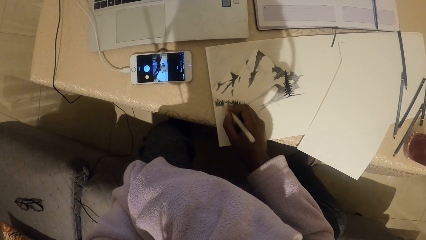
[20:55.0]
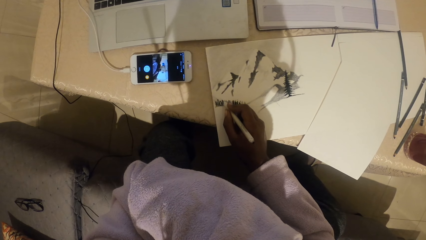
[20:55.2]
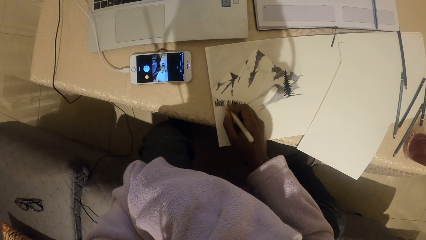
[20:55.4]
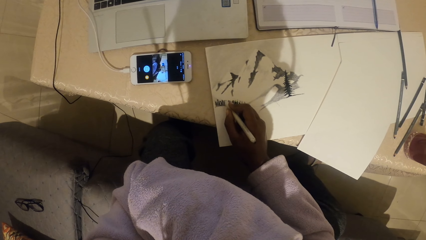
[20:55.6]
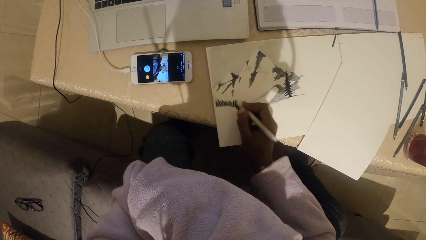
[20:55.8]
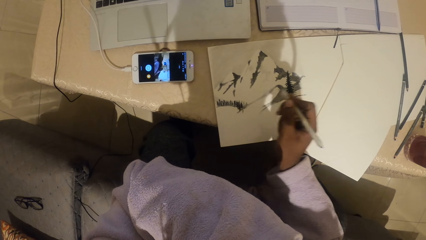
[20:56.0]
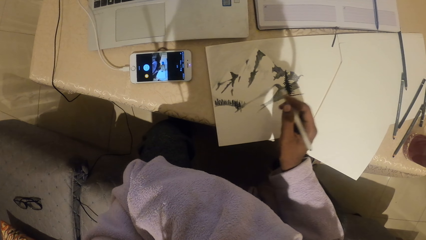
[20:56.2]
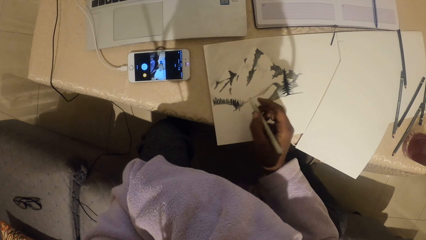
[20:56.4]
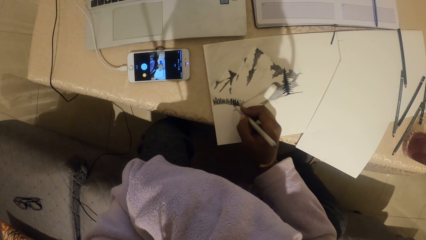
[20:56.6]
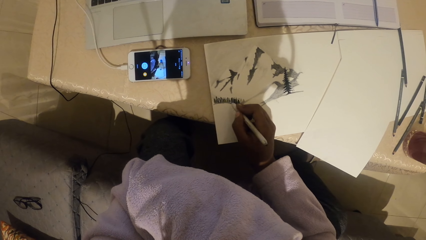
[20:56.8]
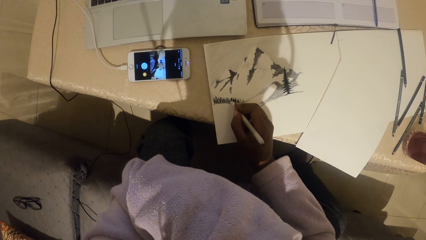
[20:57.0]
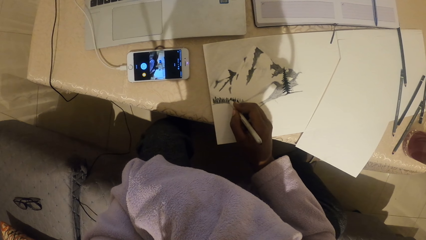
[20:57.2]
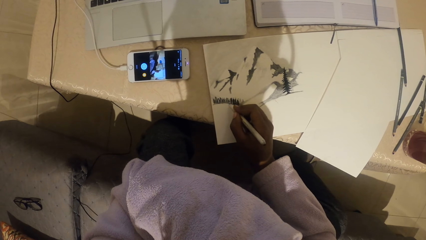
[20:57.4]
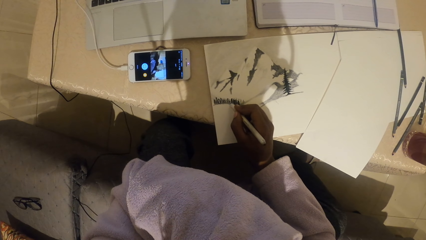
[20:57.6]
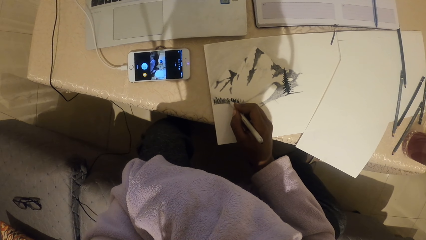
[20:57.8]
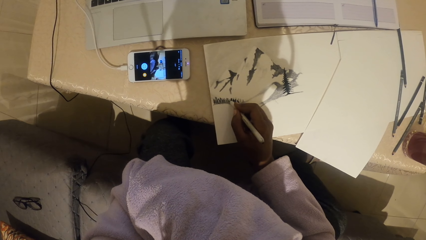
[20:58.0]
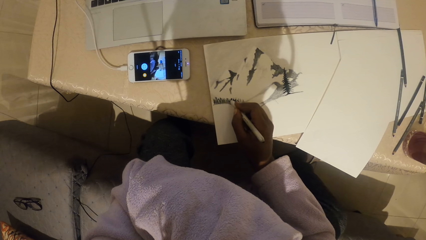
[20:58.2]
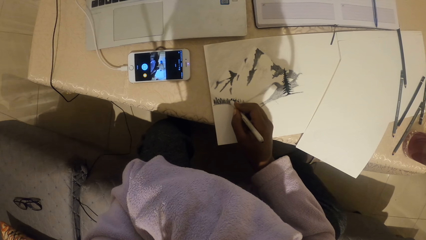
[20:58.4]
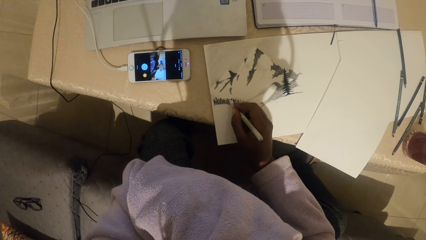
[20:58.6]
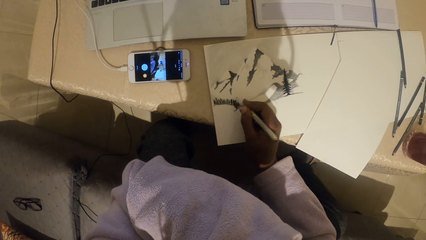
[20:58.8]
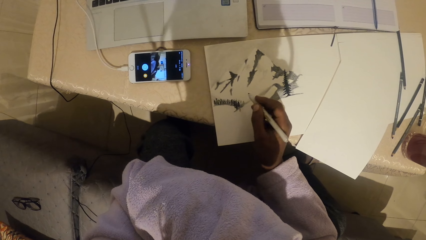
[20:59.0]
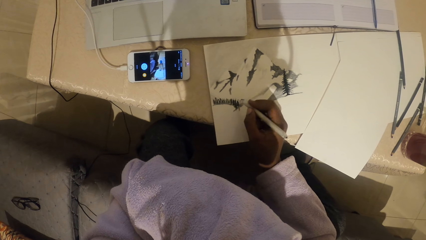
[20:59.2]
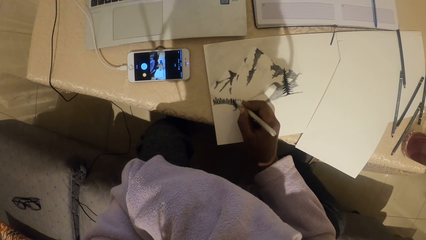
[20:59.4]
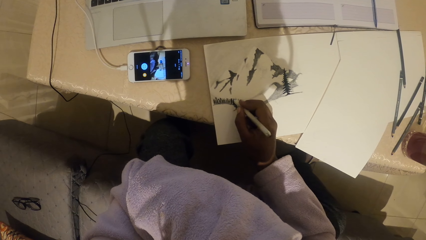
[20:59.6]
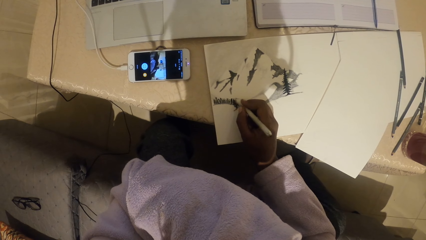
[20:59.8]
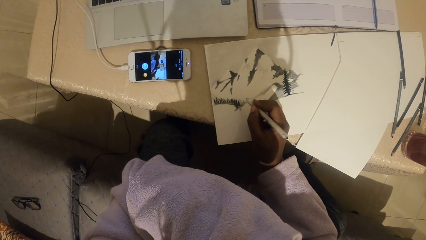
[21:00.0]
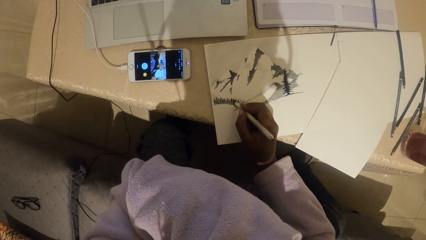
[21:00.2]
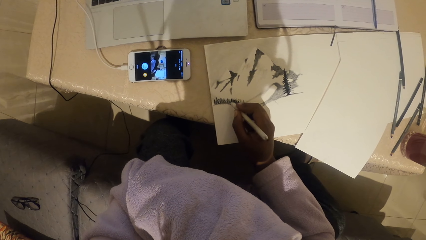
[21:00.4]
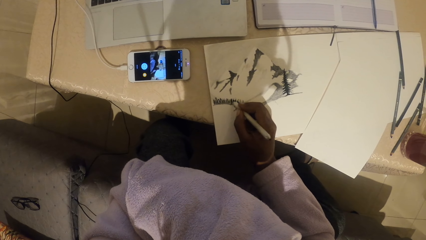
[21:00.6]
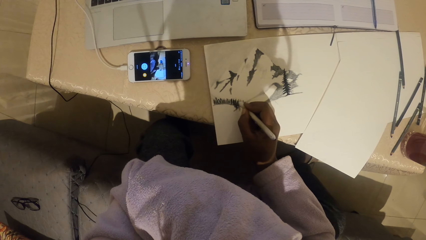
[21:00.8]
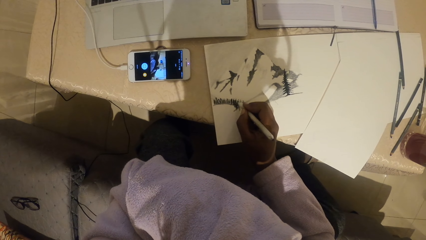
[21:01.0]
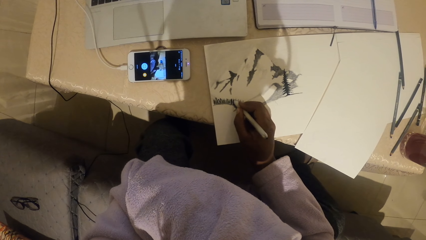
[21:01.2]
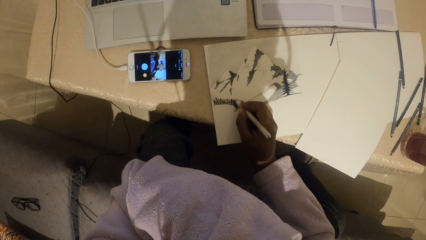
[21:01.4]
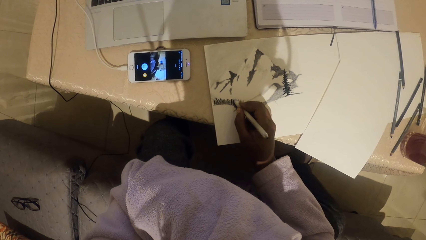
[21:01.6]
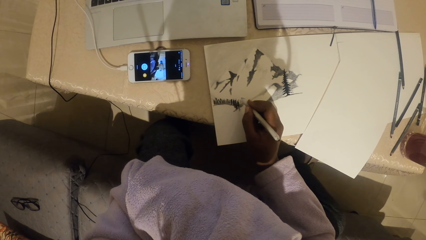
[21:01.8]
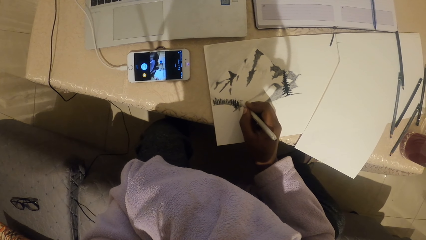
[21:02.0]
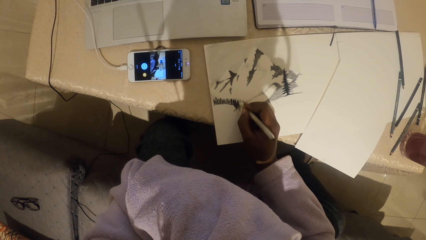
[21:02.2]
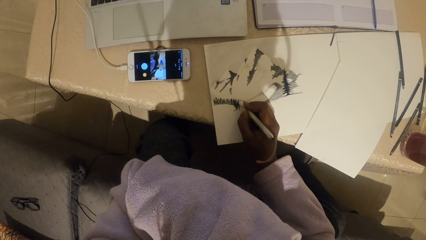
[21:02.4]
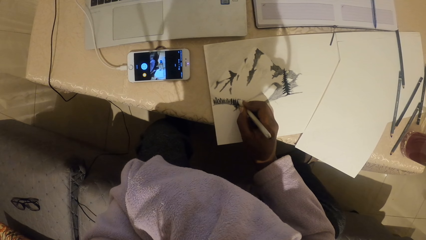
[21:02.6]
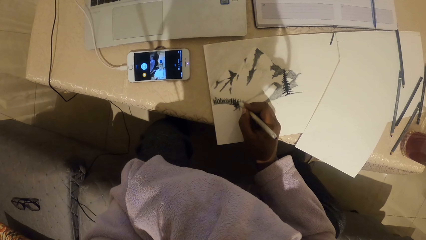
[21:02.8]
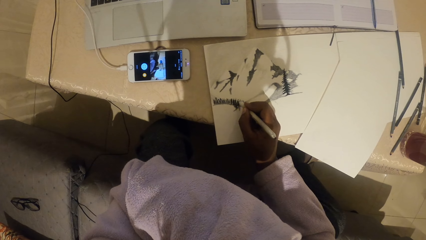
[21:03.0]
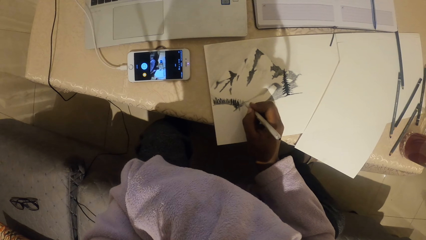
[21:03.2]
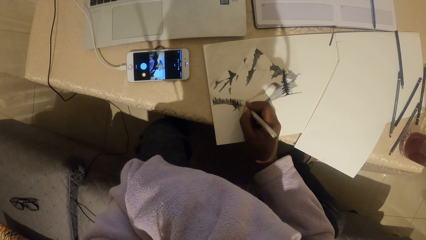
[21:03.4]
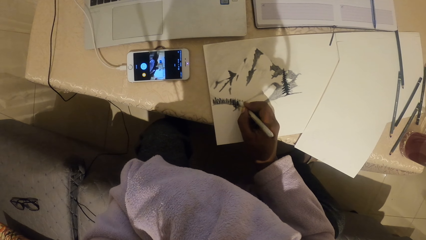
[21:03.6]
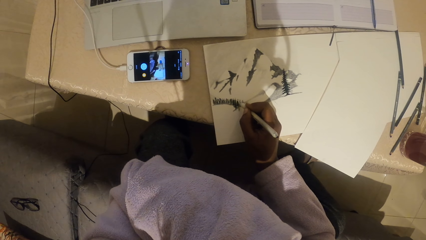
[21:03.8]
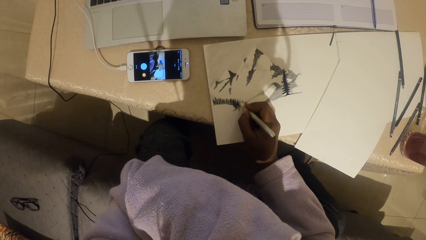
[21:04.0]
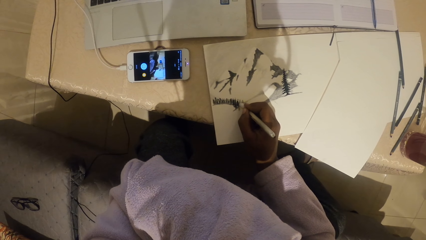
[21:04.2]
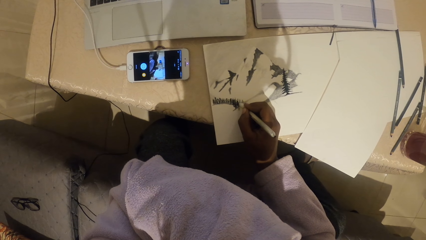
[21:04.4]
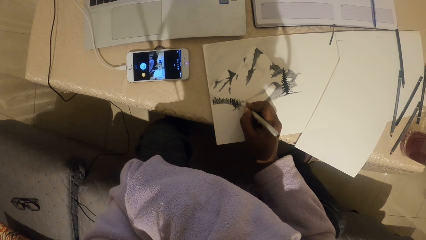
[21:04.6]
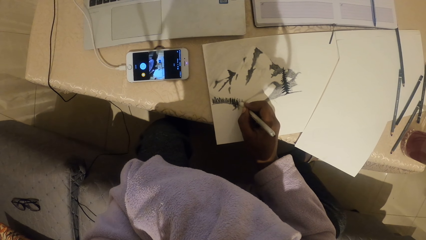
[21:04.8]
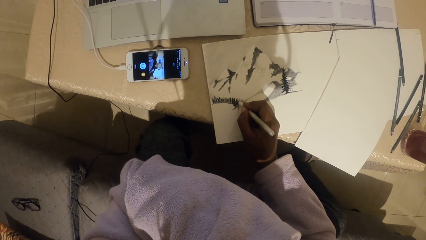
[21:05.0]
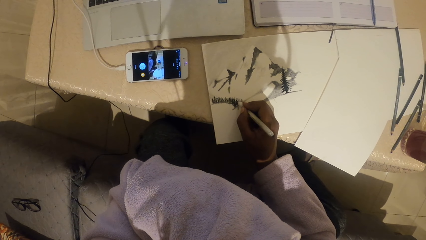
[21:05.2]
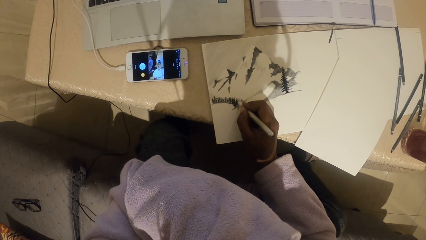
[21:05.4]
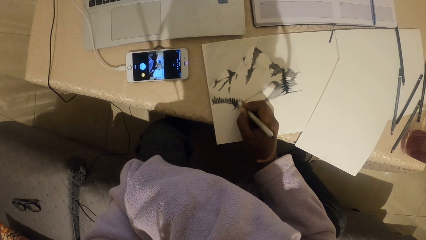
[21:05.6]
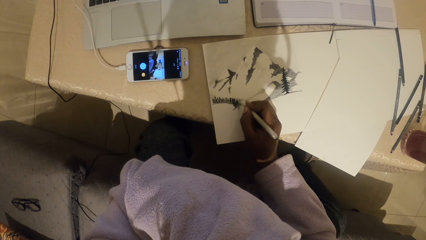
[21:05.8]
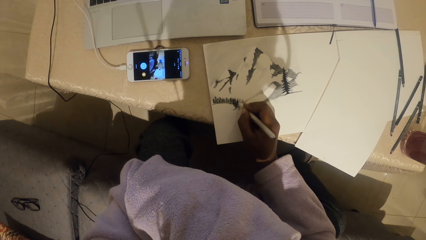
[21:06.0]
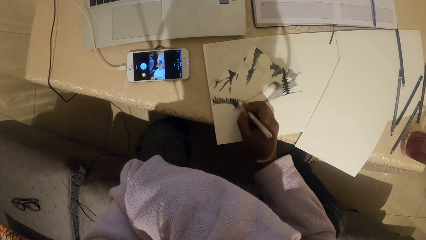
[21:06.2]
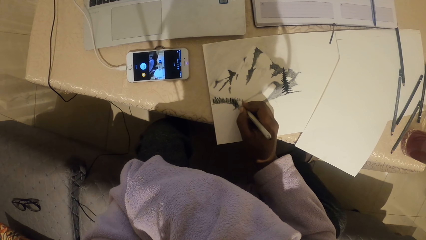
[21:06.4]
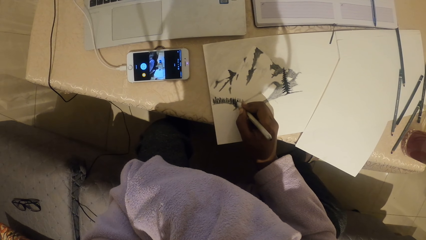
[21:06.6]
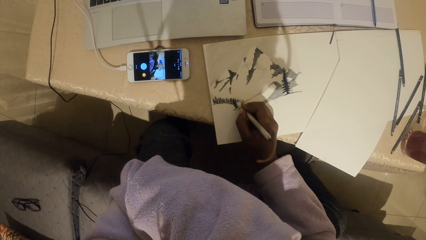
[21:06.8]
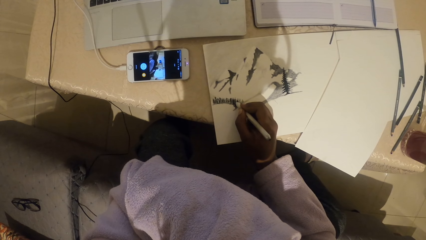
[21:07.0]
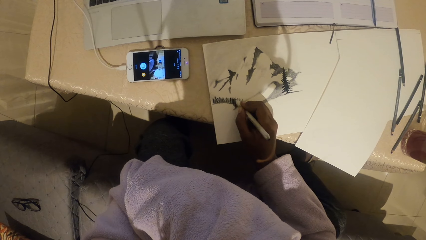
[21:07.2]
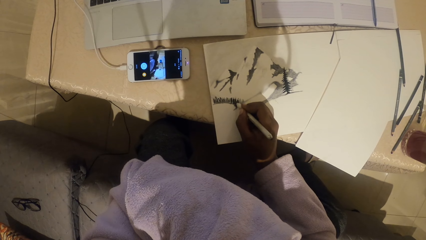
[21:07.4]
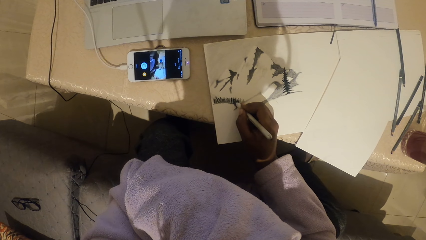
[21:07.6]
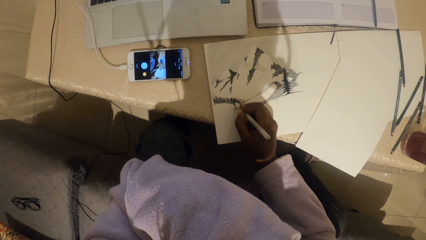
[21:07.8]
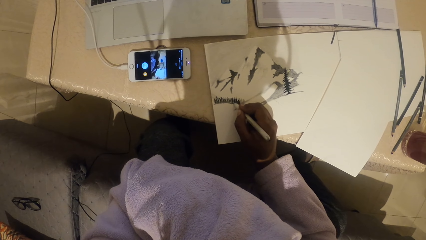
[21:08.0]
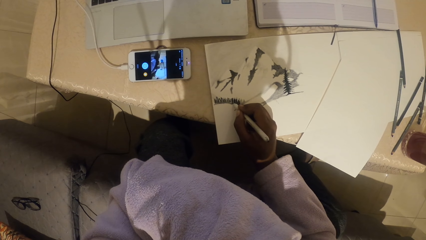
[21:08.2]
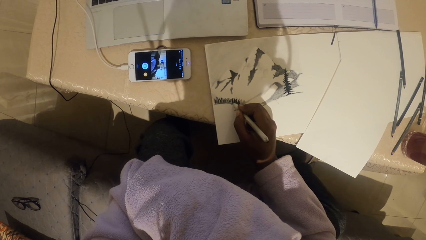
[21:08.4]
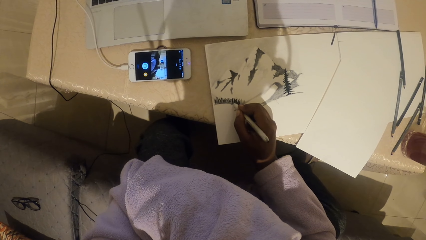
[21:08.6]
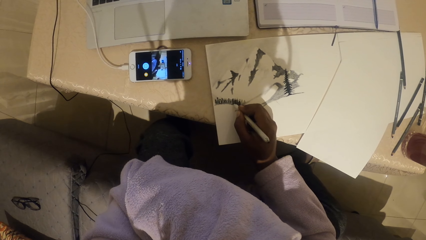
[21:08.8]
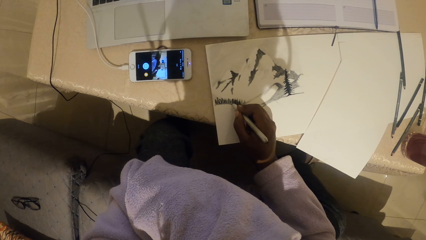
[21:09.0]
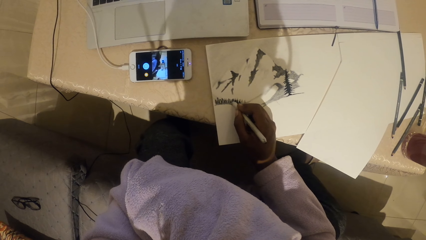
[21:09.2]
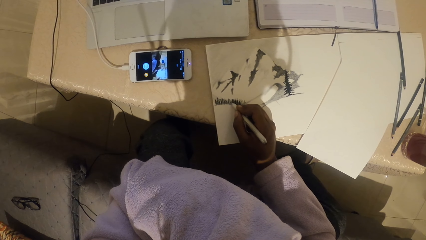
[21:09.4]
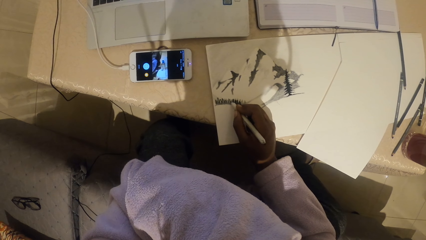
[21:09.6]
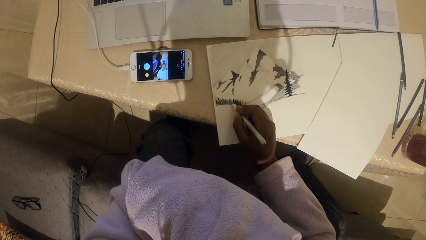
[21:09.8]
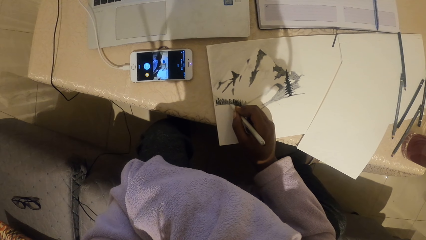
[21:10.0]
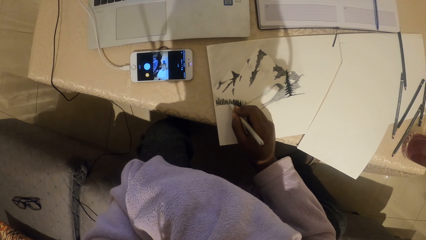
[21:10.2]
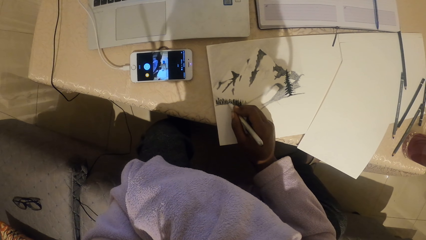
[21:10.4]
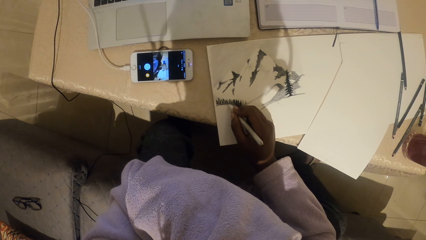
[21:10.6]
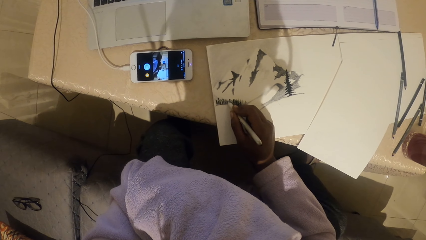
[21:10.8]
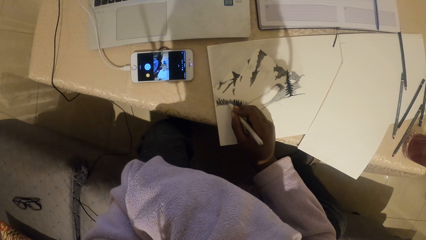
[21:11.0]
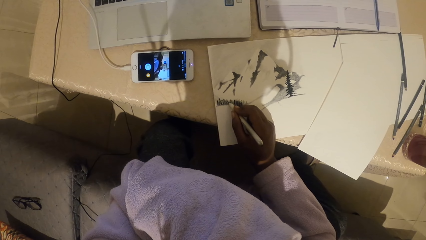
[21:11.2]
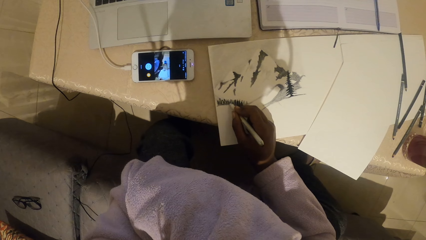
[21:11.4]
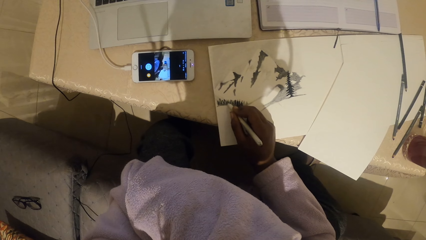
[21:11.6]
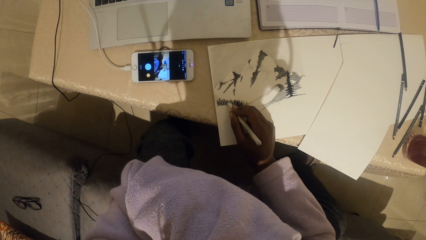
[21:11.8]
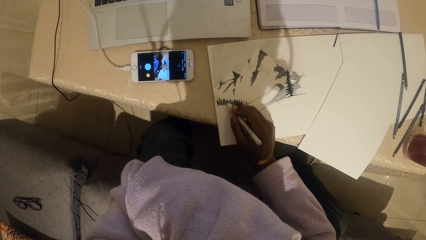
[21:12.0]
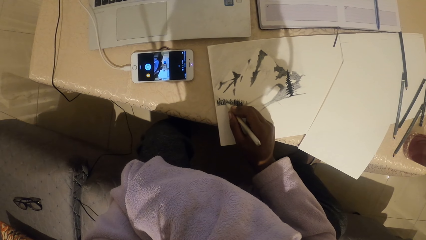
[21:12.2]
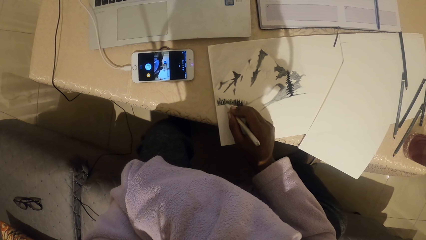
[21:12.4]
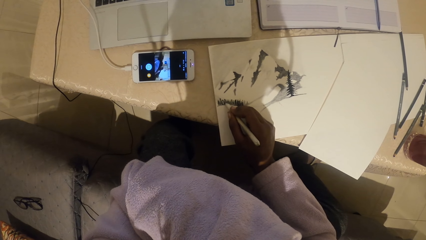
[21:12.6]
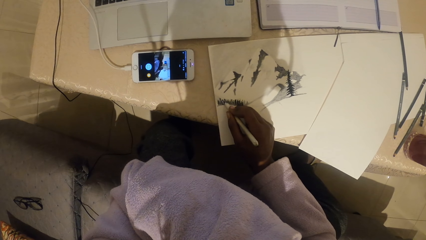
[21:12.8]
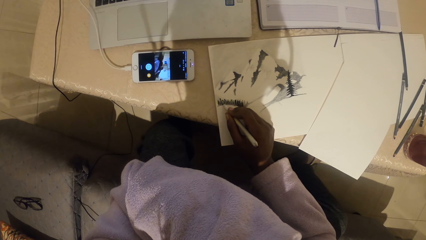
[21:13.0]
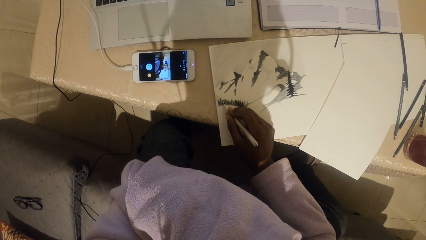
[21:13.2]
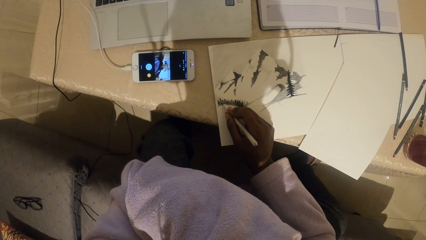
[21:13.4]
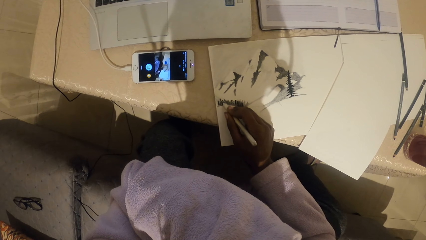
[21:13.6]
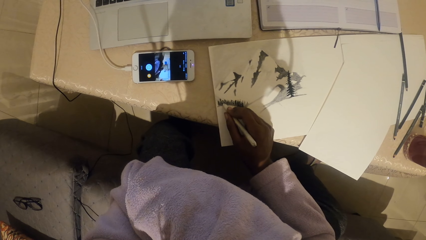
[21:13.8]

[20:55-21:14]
The camera wearer draws on the paper with a colored pencil. They draw on the paper with the colored pencil again.
